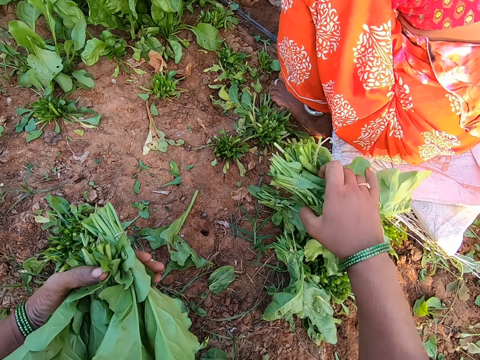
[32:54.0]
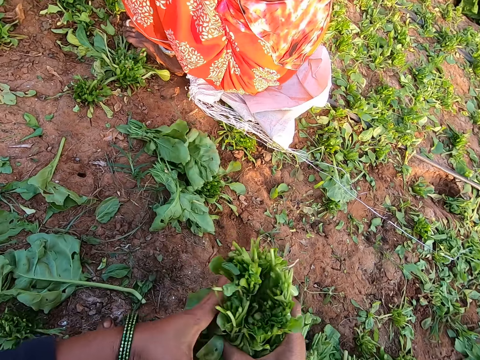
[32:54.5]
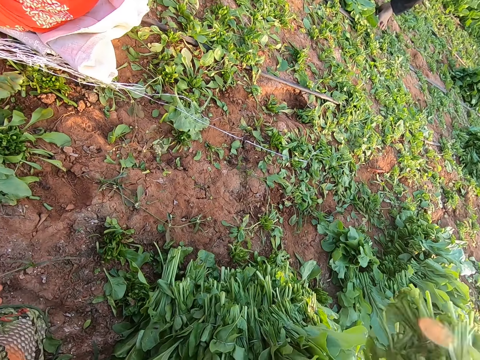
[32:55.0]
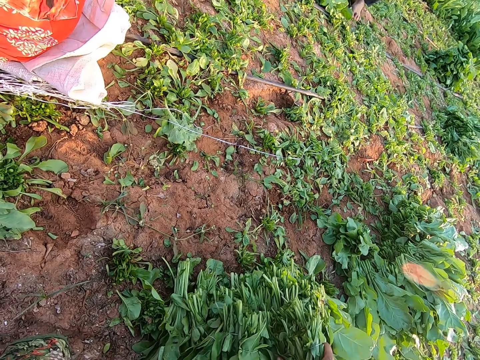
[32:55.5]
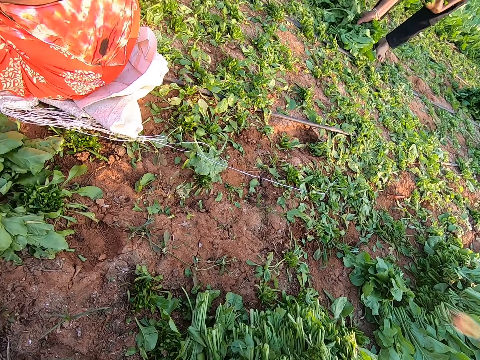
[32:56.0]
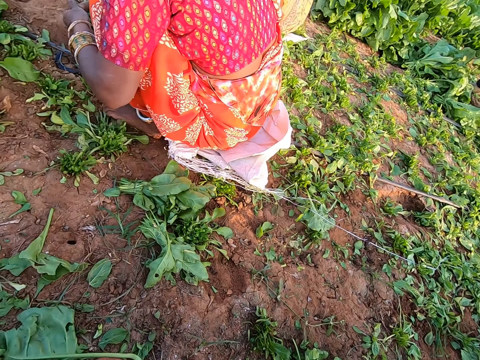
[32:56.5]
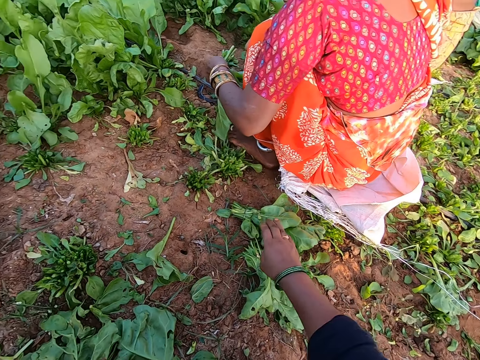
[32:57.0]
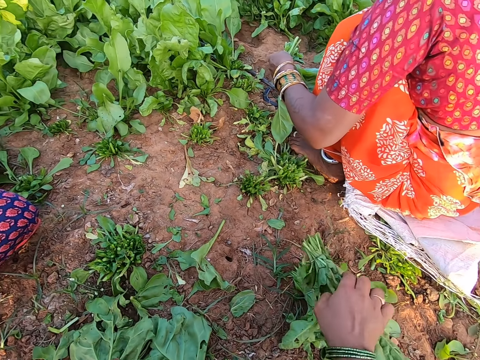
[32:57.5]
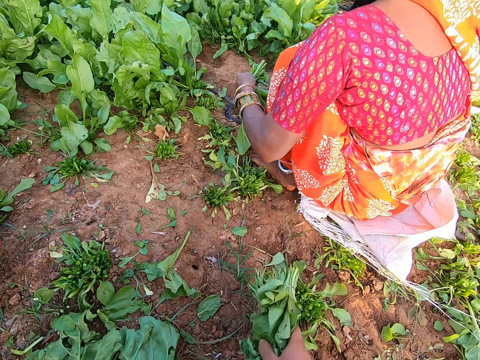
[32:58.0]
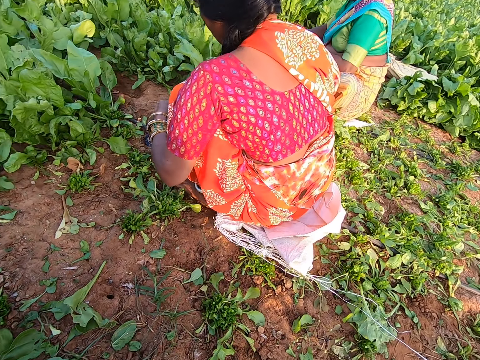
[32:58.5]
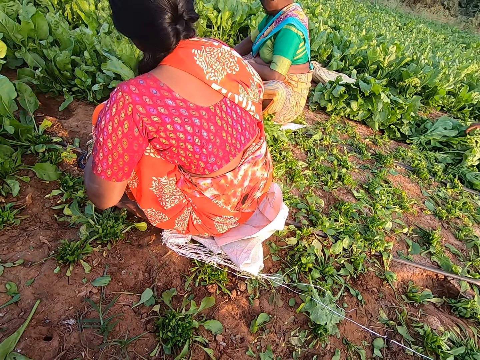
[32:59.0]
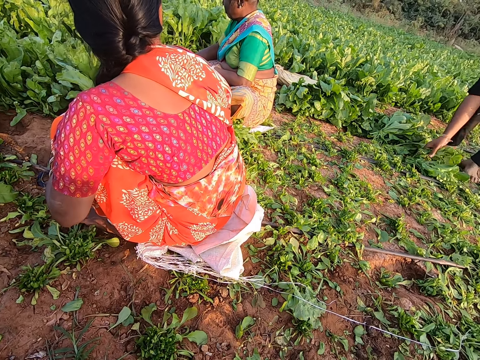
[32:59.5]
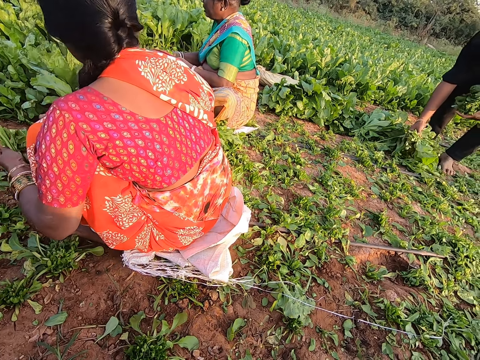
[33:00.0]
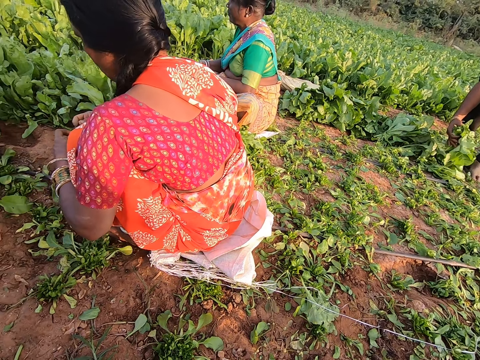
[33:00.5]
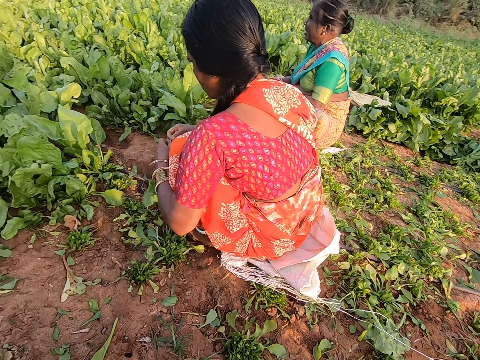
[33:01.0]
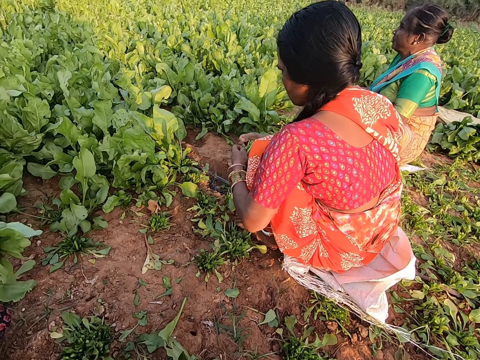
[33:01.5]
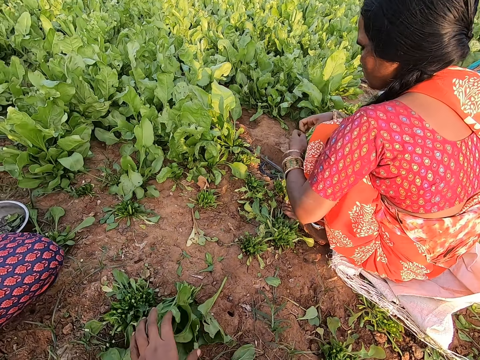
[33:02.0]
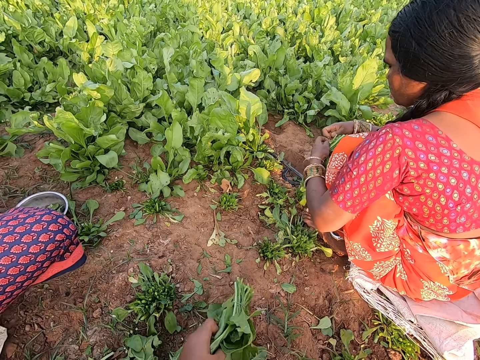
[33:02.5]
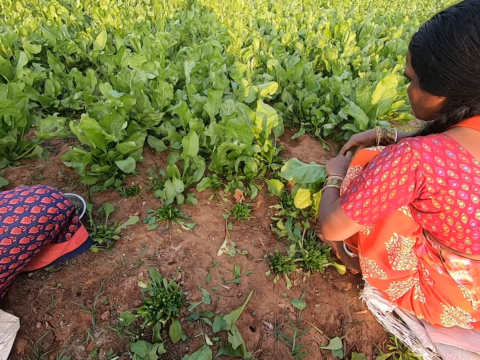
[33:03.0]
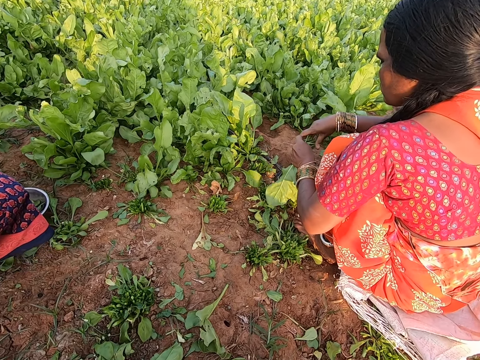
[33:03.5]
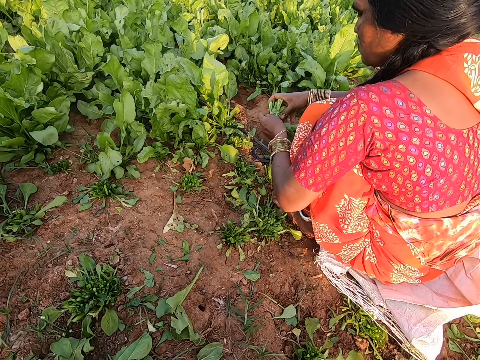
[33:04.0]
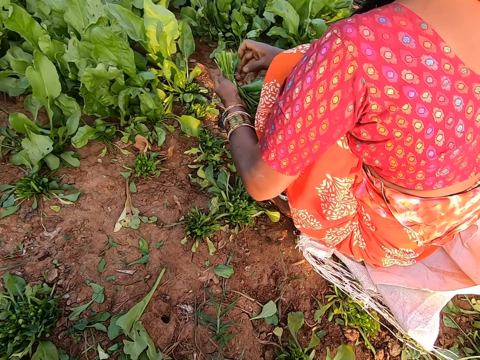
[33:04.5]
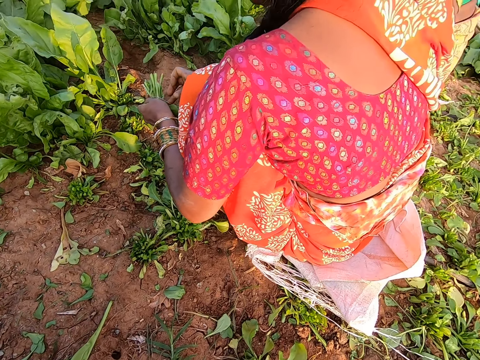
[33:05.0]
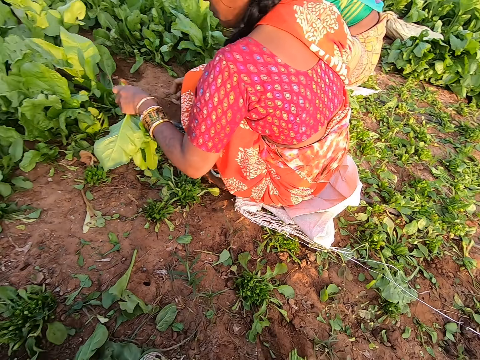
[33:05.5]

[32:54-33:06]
The camera wearer drops the collard green vegetables on the ground with her right hand. The woman holds the collard green vegetables with her left hand. The camera wearer picks the collard green vegetables from the ground with her right hand. She passes the collard green vegetables to her left hand. The woman interacts with another woman. A man picks from the collard green vegetables on the ground with his right hand. The first woman holds the collard green vegetables with her left hand. The first woman binds the collard green vegetables in her left hand with a rubber in her right hand. The camera wearer picks the collard green vegetables from the ground with her left hand.

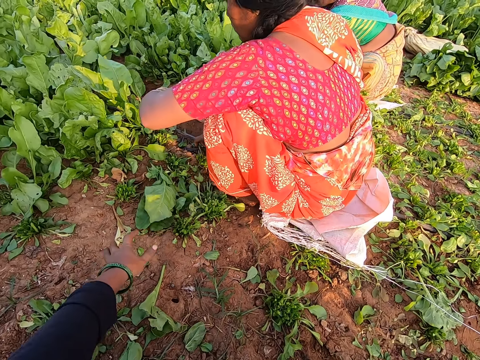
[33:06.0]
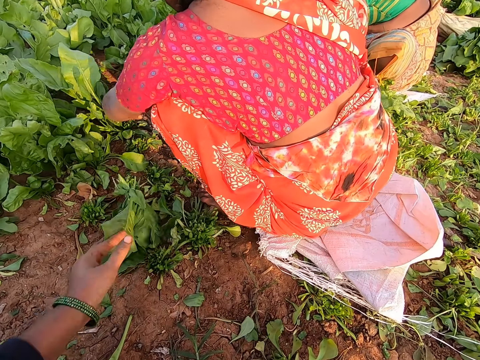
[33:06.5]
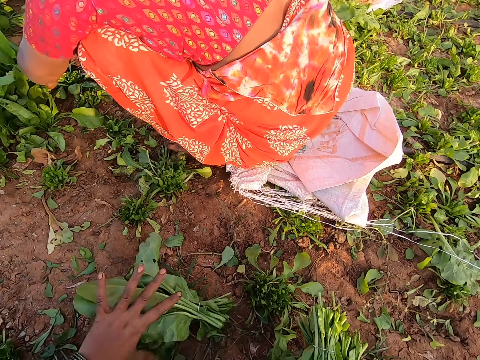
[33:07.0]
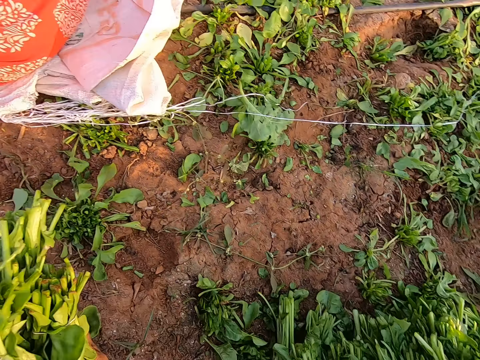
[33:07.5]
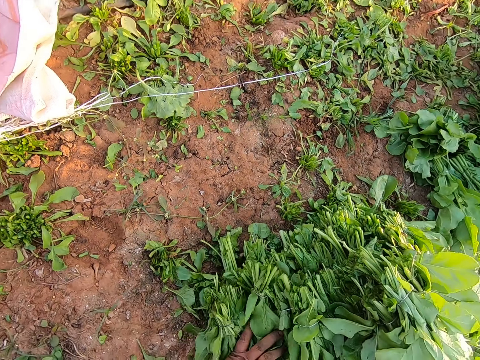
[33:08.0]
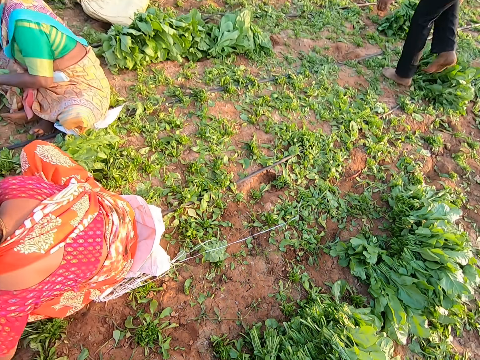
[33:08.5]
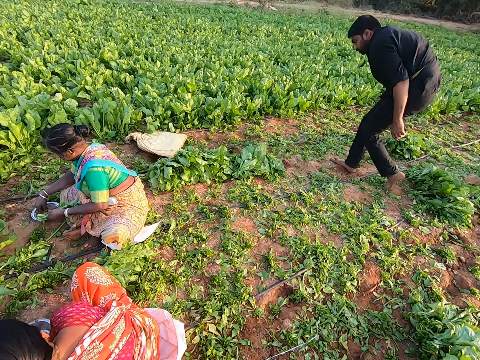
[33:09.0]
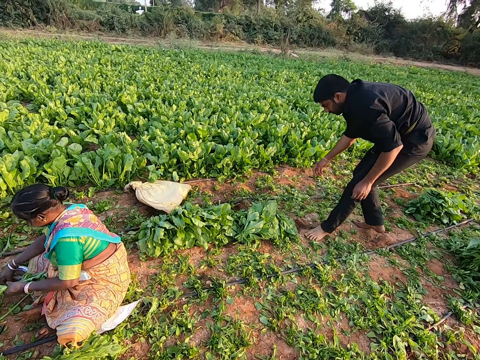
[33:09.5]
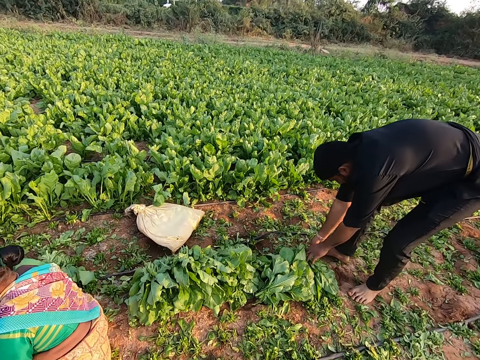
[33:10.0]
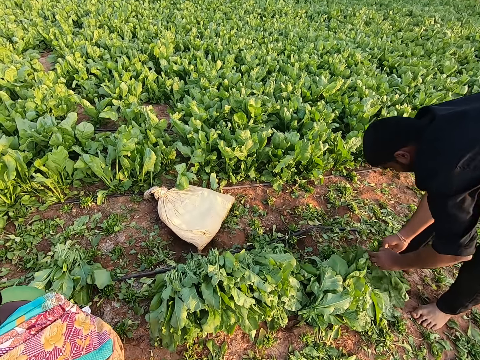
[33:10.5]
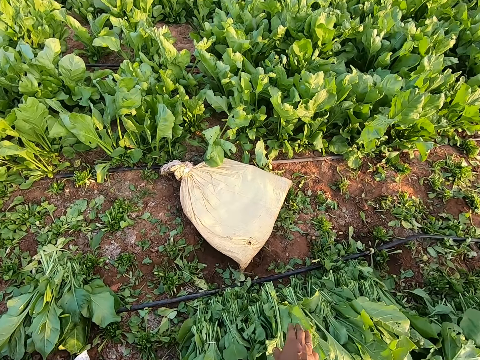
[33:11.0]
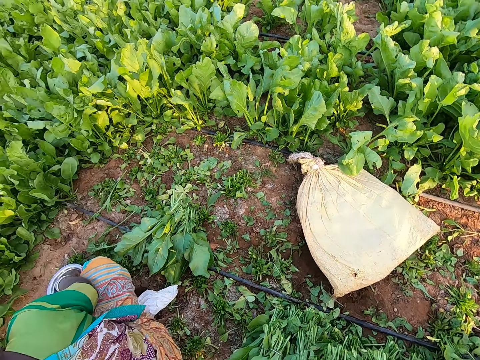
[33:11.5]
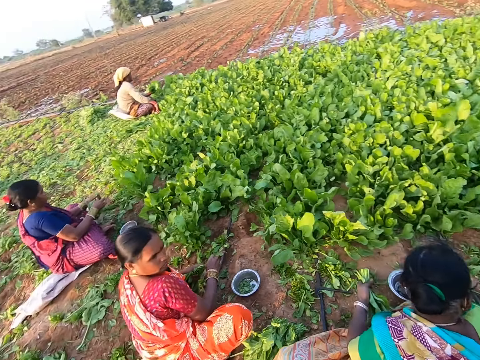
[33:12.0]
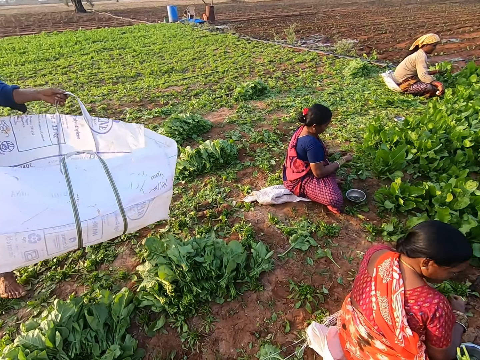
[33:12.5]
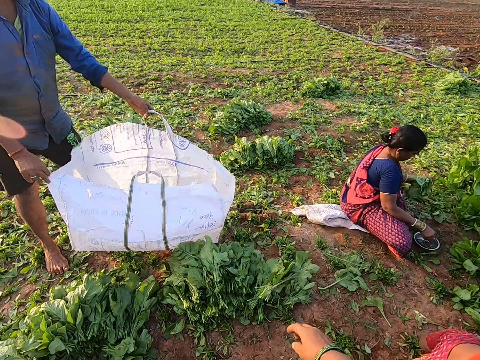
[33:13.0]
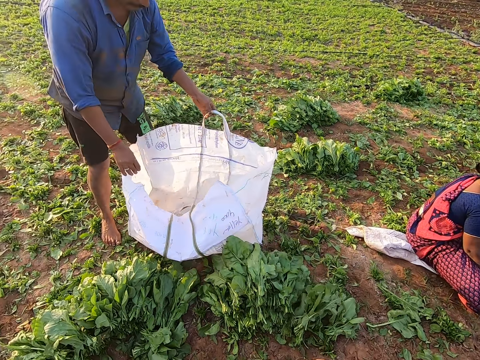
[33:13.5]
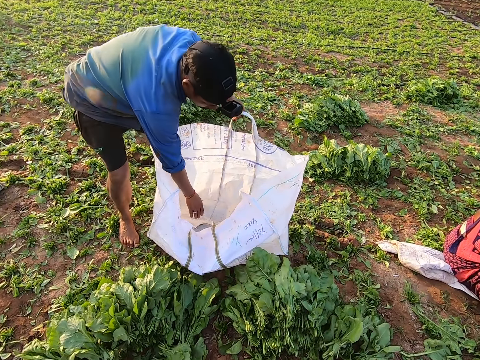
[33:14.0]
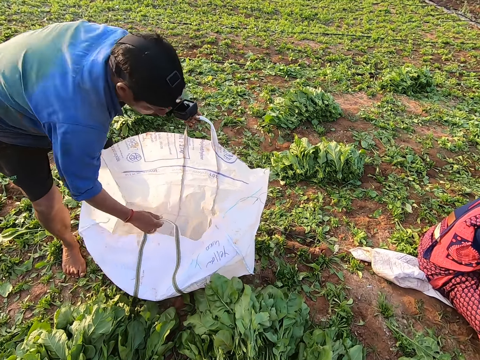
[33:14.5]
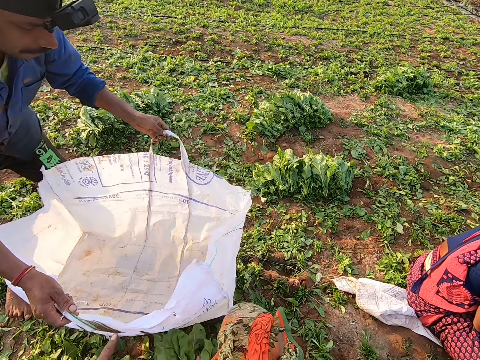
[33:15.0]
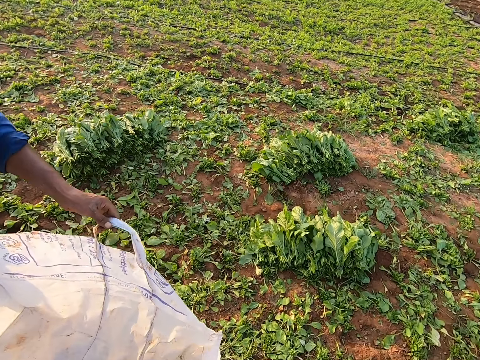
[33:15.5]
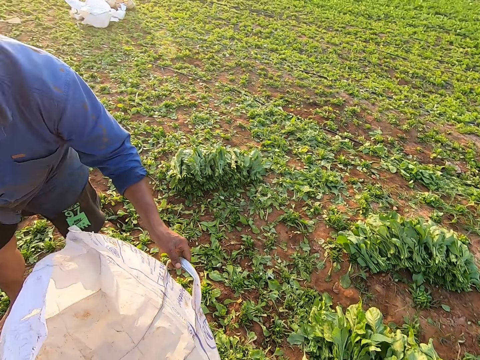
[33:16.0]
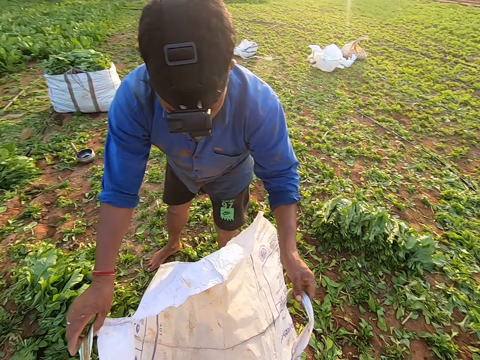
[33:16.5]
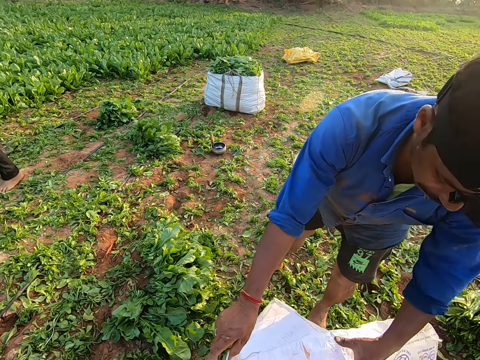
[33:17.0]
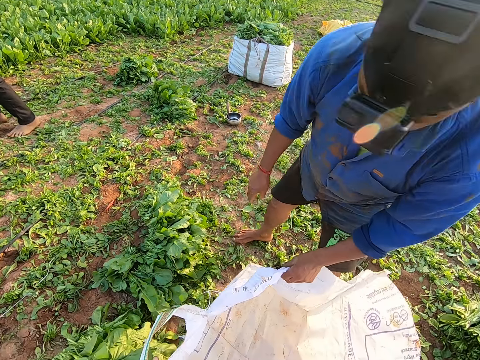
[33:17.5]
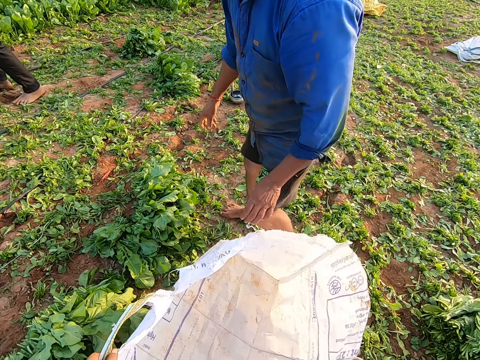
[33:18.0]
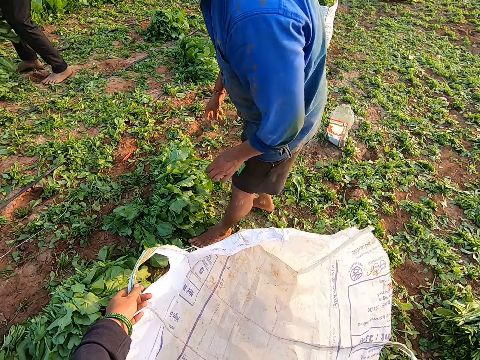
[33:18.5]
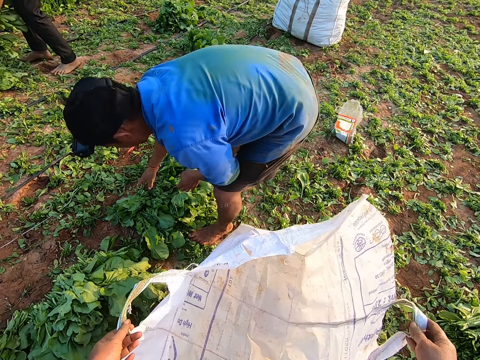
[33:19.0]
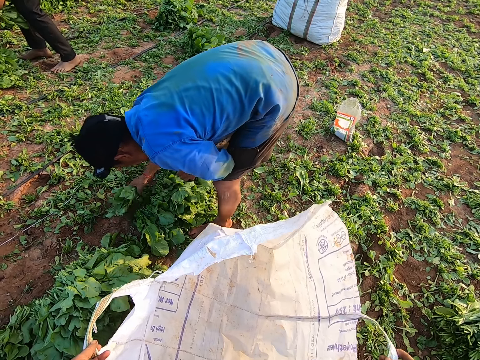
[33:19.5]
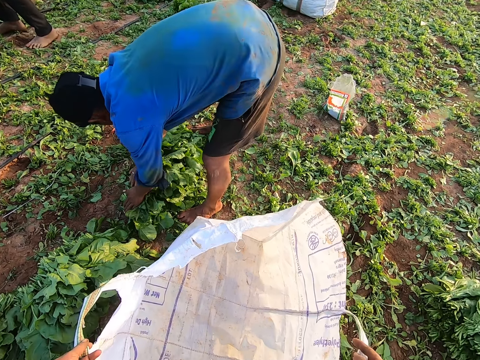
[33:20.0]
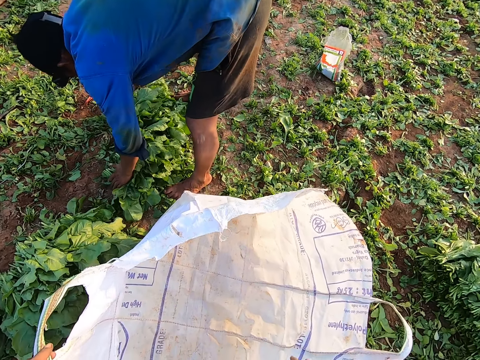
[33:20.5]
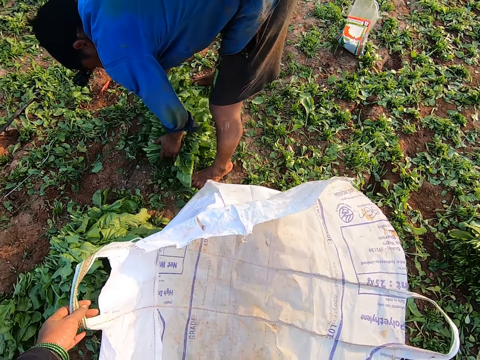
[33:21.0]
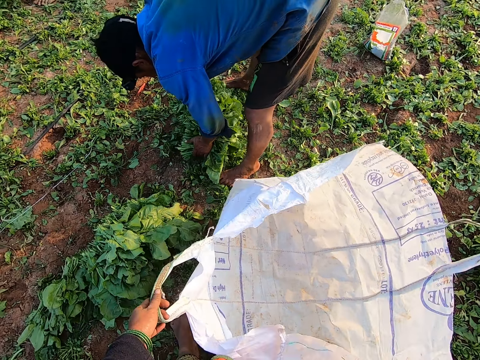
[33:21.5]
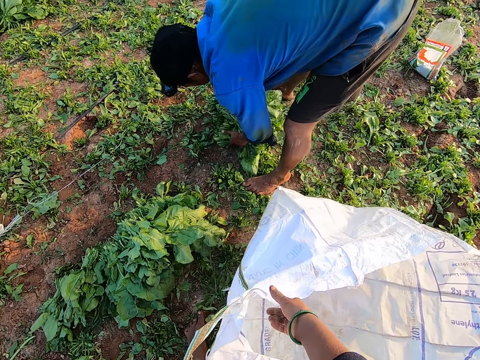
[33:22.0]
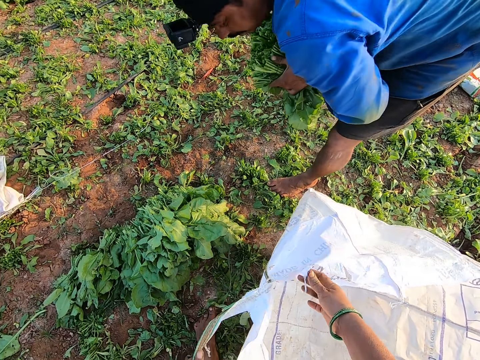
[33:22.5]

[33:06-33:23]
The woman drops the collard green vegetables from her left hand on the ground. The camera wearer picks the collard green vegetables with her left hand. She moves the collard green vegetables with both hands. She drops the collard green vegetables on the ground with her right hand. A man picks from the collard green vegetables on the ground with both hands. The camera wearer walks on the farm. She picks from the collard green vegetables on the ground with her right hand. She looks around. Another man interacts with the camera wearer. The other man holds a sack with both hands. The camera wearer drops the collard green vegetables from her right hand on the ground. The other man talks to the camera wearer. The other man holds the sack with his left hand. The camera wearer holds the sack with both hands. The other man picks the collard green vegetables on the ground with his right hand. The camera wearer talks to the other man. The other man picks the collard green vegetables on the ground with both hands.
